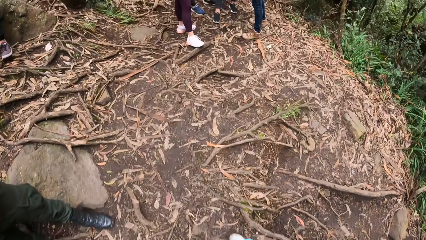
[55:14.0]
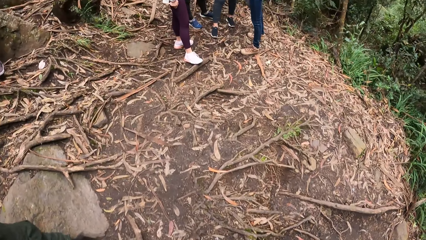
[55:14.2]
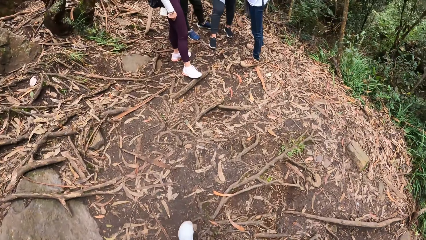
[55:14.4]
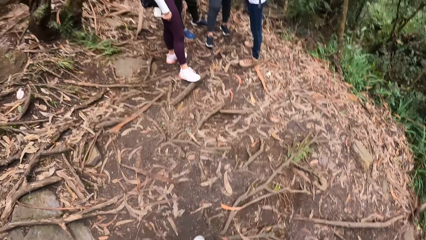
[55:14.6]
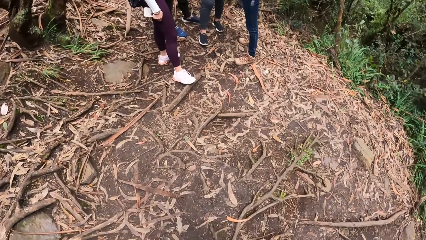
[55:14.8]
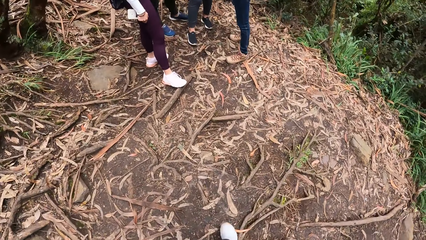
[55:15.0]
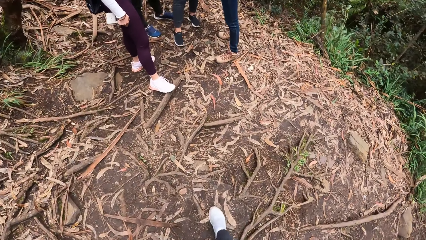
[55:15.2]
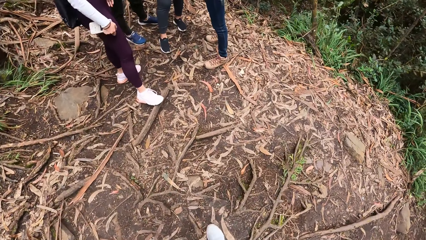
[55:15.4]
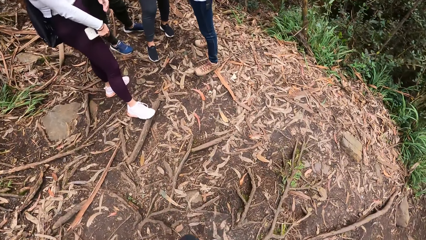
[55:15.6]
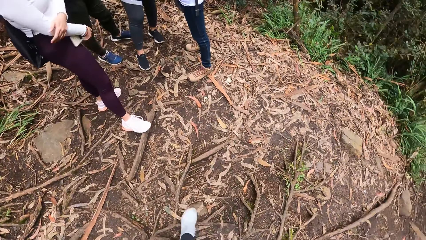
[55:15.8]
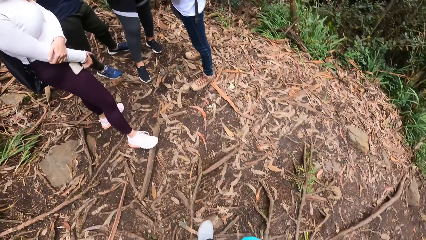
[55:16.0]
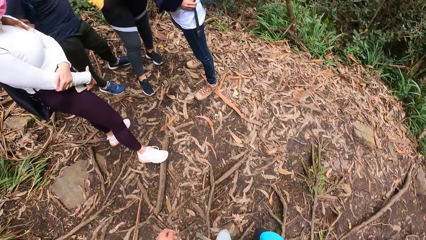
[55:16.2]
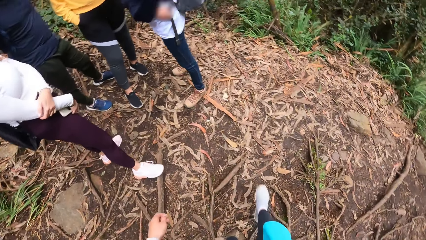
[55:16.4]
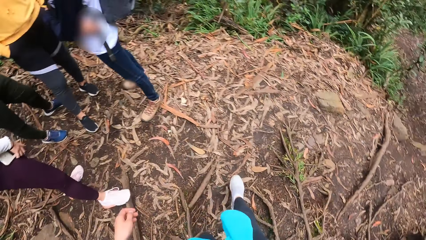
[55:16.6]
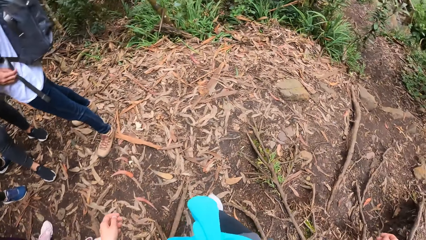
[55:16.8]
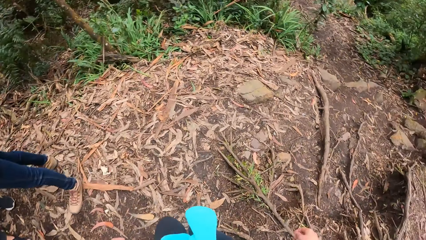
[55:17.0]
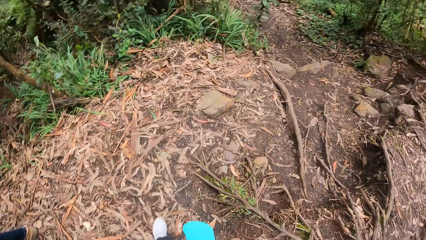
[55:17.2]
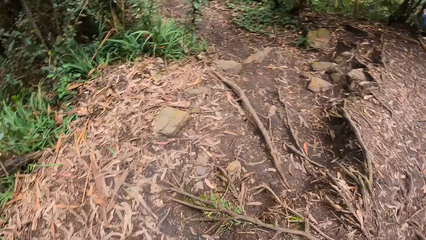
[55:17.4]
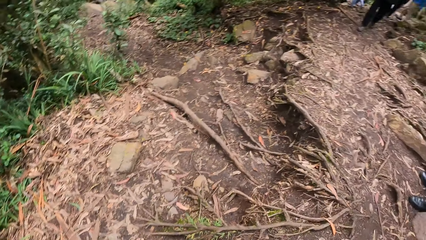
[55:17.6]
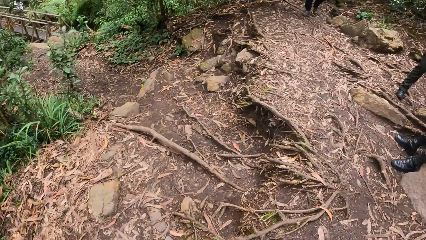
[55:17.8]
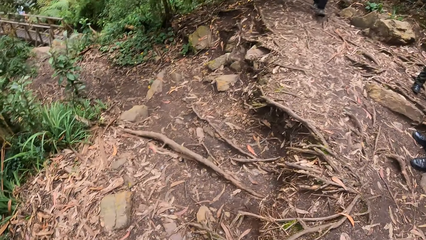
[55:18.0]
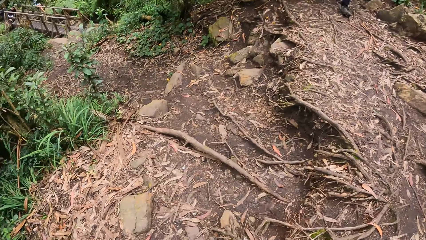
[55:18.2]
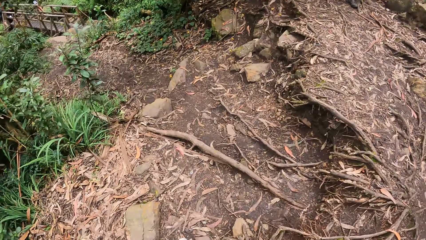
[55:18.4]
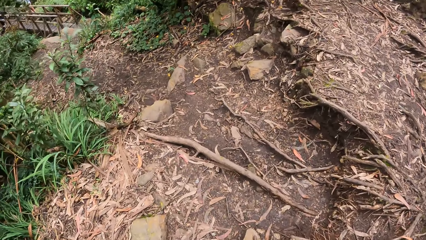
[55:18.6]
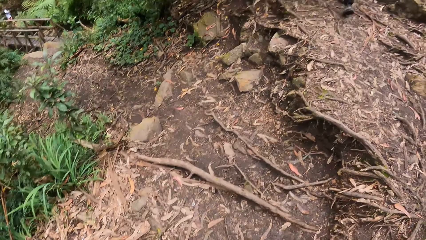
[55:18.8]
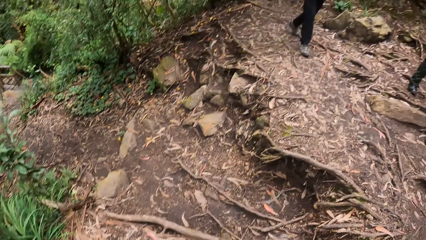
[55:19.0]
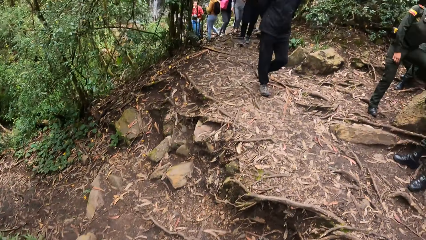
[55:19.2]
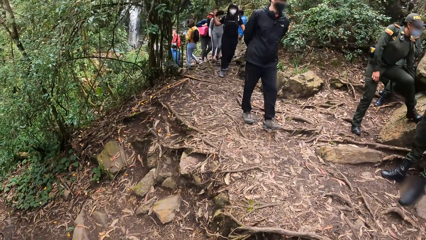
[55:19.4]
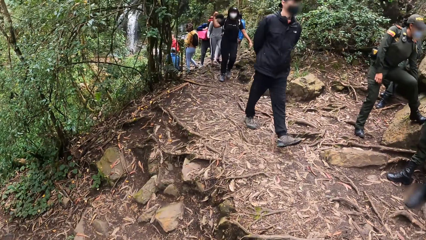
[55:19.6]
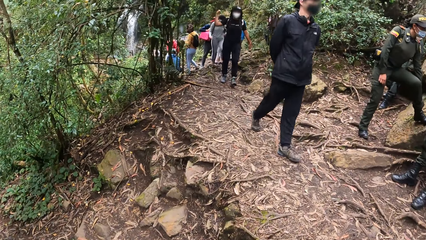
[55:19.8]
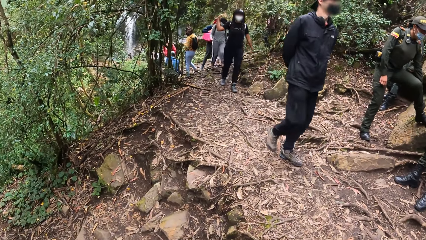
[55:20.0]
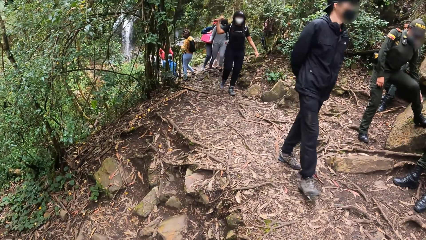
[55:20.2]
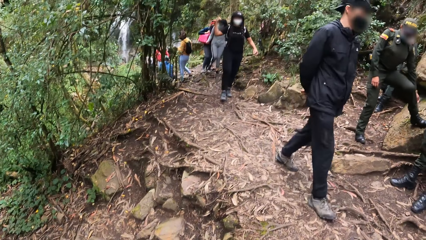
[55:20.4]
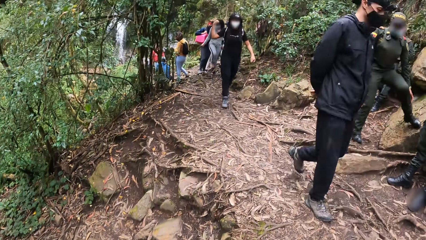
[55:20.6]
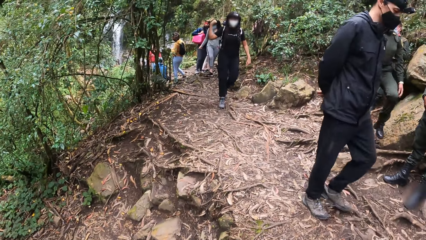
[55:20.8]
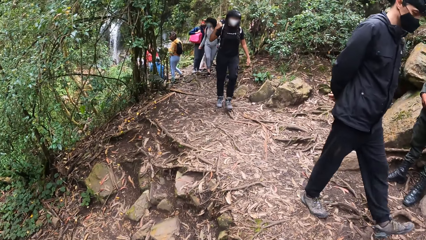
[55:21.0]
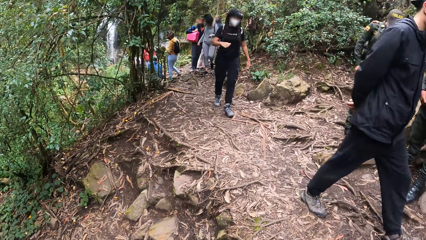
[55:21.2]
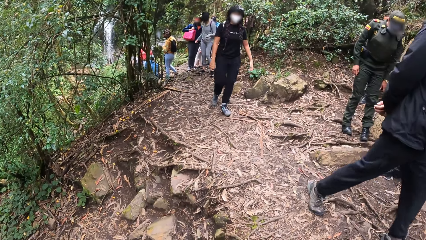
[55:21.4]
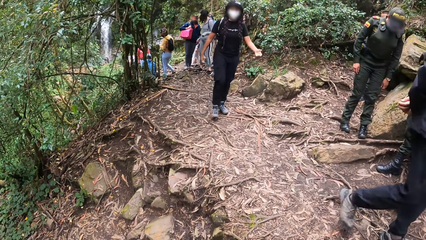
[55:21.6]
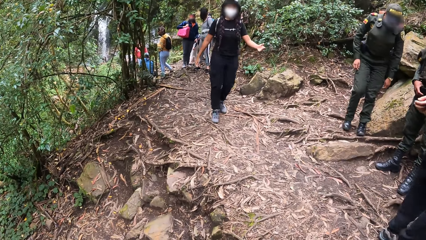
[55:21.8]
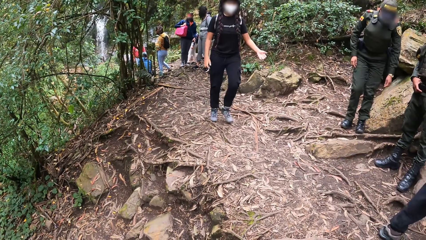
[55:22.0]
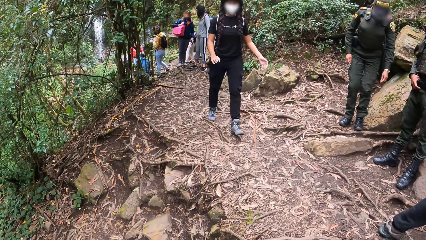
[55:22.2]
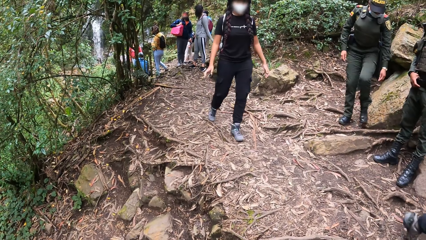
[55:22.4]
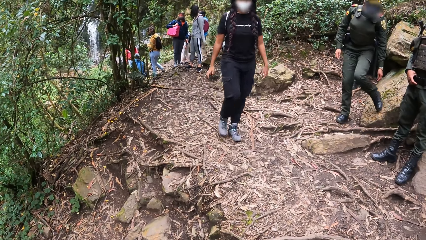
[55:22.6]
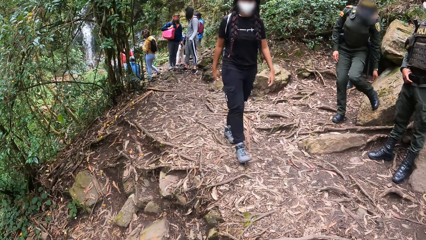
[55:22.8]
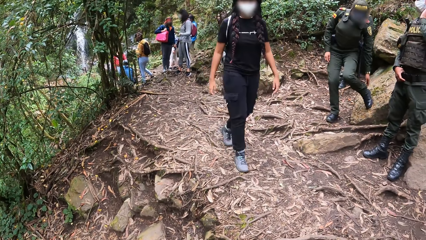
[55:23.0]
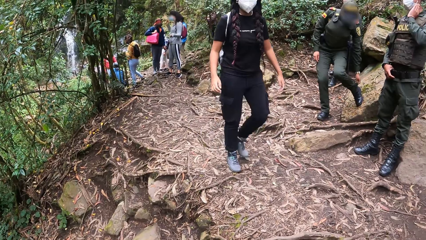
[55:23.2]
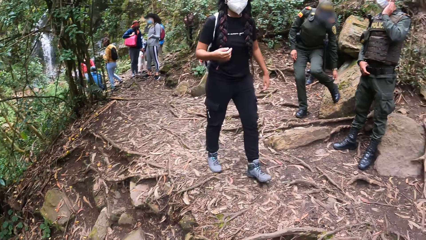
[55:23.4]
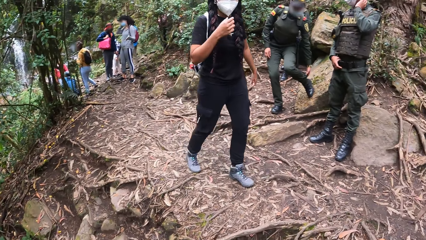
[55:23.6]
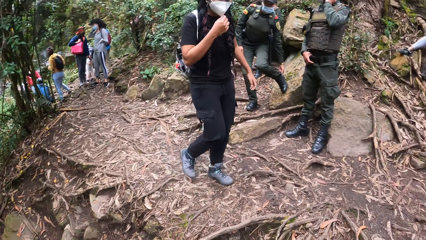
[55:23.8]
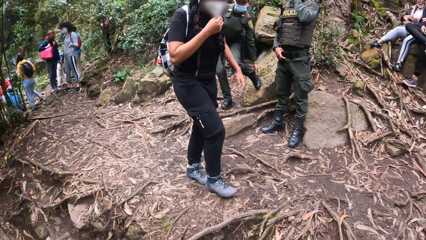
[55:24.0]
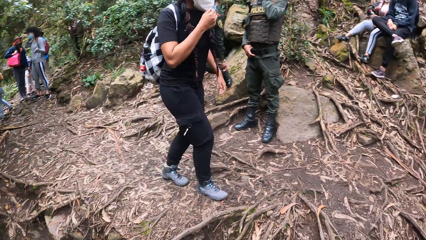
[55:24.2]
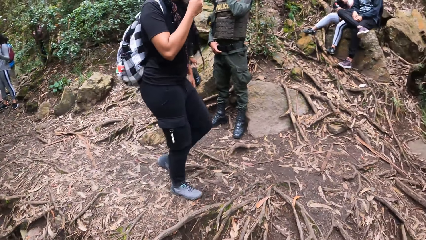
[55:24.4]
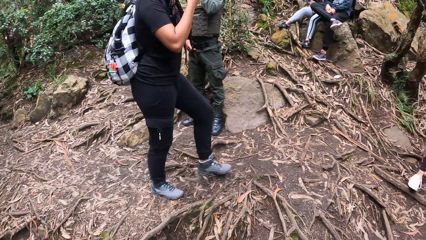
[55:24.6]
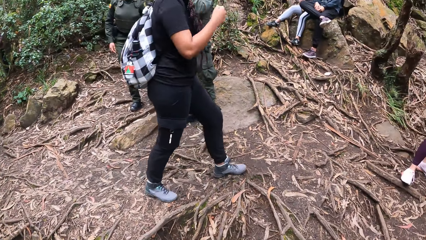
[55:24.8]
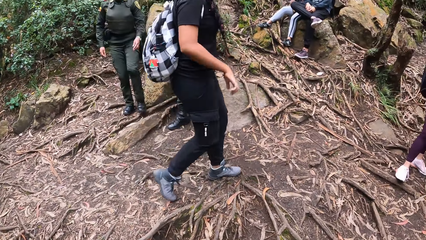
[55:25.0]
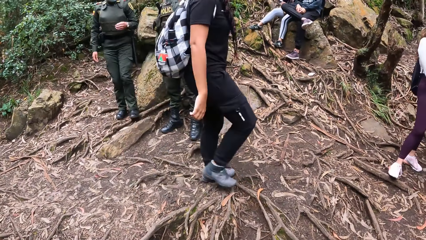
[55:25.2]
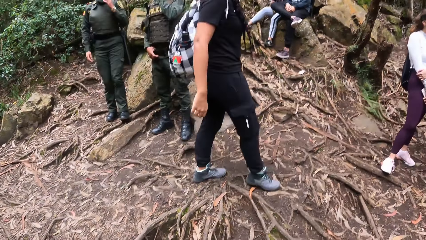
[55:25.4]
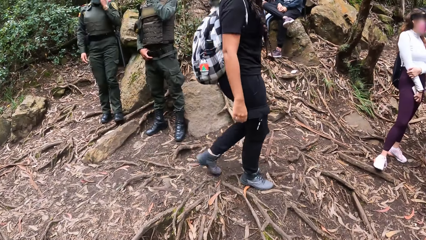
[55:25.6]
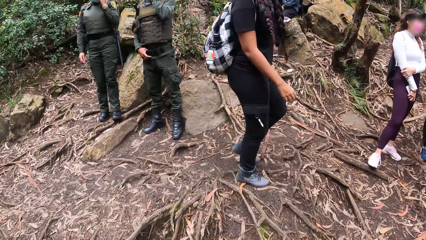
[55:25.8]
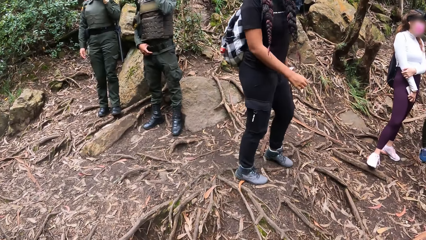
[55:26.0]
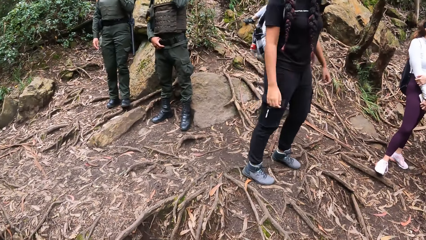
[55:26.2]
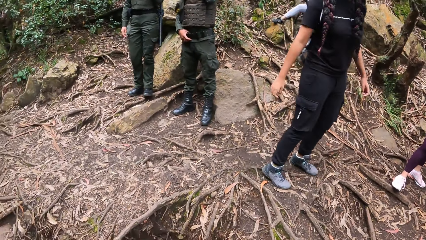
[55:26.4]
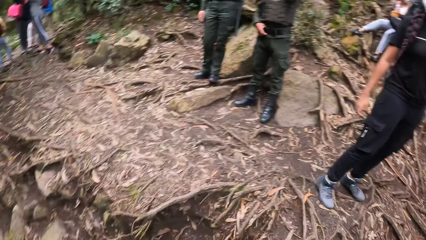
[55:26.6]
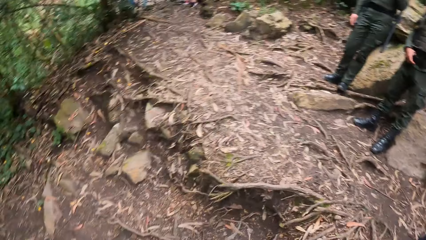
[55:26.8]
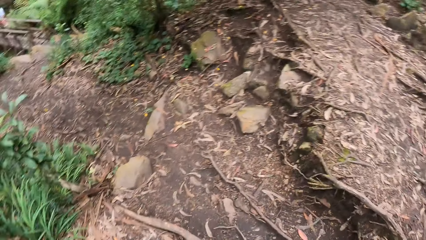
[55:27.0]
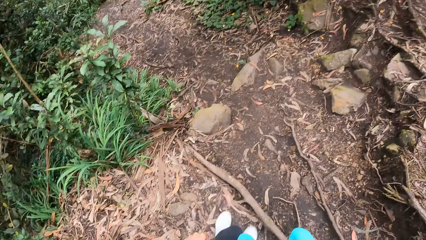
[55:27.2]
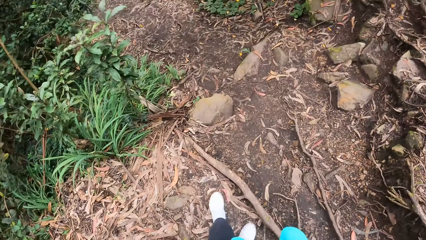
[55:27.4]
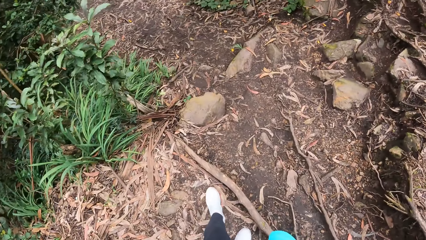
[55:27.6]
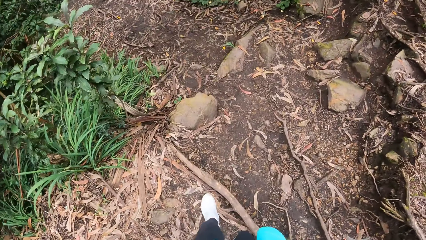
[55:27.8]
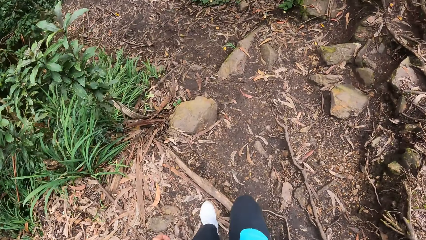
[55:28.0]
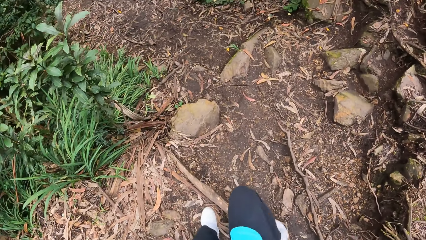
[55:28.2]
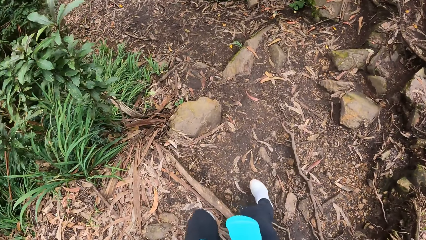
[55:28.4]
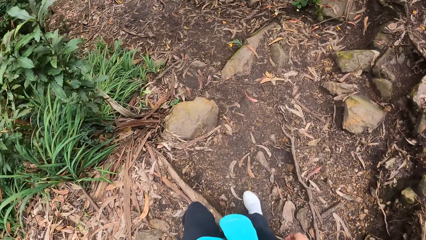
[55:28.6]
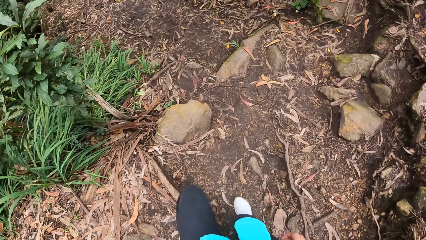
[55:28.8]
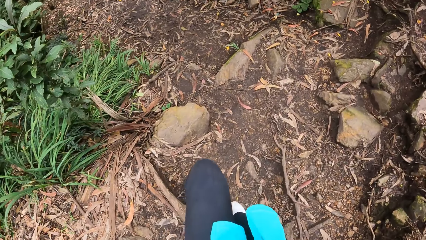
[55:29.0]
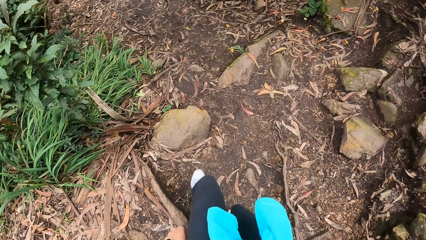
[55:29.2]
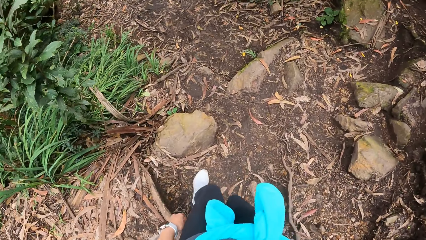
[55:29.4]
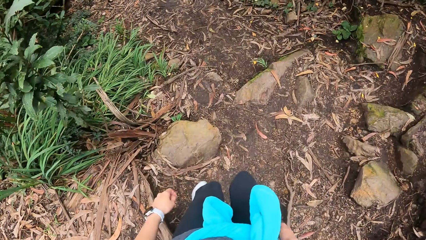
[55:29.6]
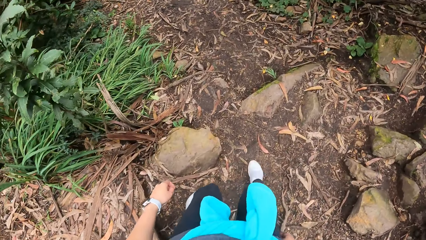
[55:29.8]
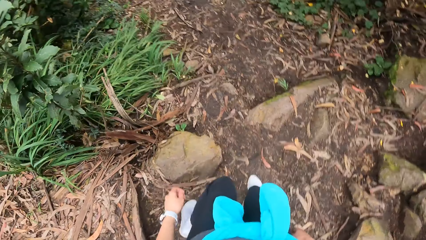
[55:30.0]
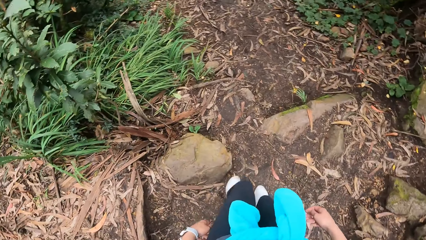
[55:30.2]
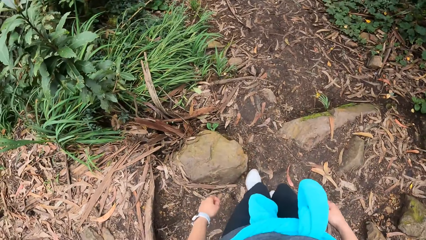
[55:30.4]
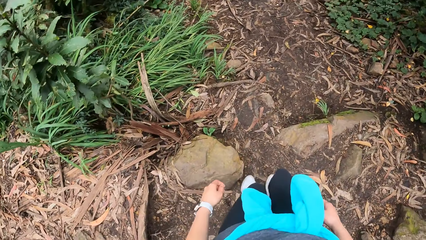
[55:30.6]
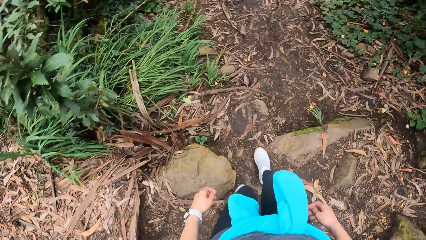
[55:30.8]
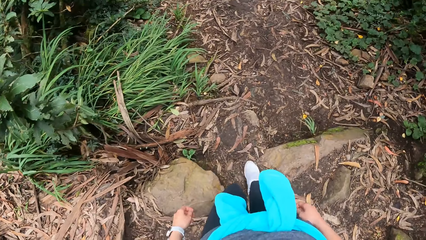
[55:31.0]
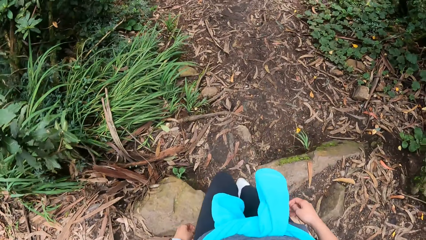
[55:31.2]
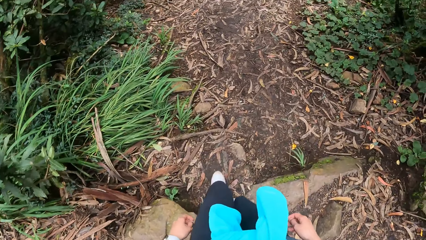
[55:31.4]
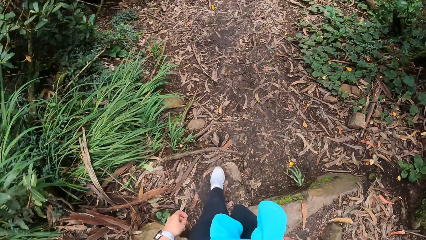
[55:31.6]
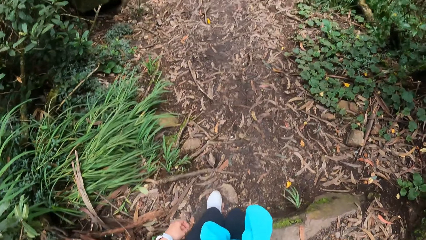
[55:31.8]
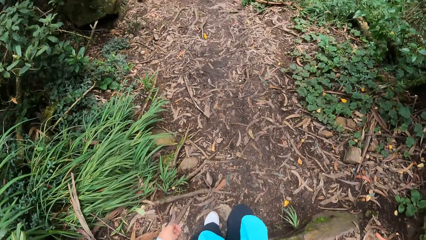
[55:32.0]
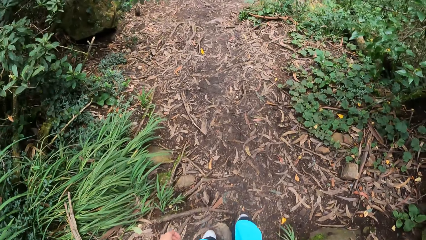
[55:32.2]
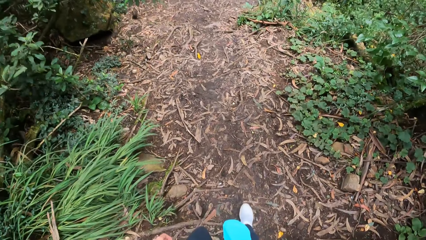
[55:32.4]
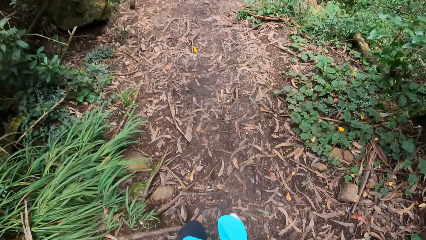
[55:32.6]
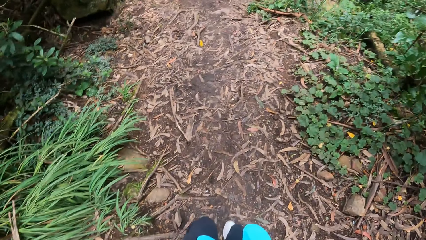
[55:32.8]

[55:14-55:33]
The camera wearer looks around the compound. A woman adjusts a backpack on her shoulder with her right hand. She adjusts the facemask on her face with her right hand. The camera wearer walks with a man, another man, the woman and another woman.
